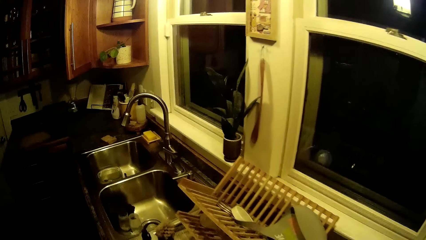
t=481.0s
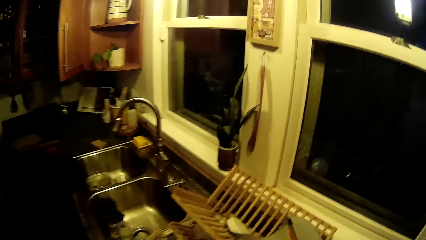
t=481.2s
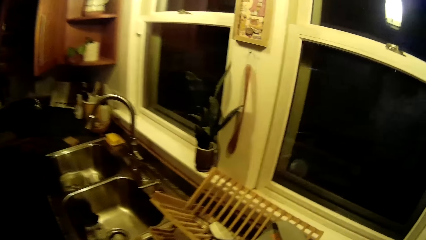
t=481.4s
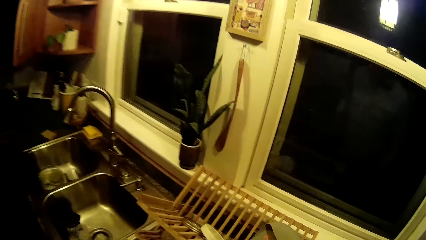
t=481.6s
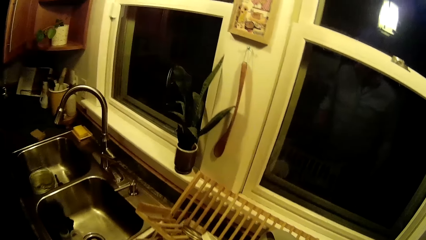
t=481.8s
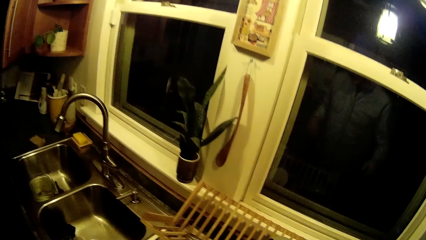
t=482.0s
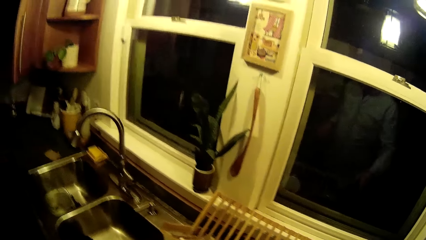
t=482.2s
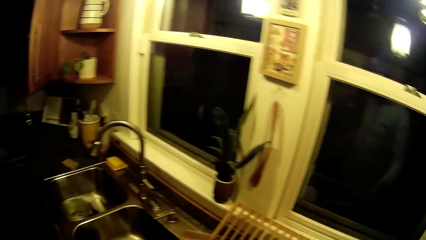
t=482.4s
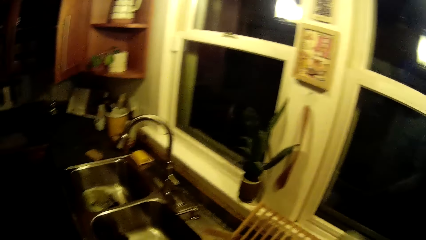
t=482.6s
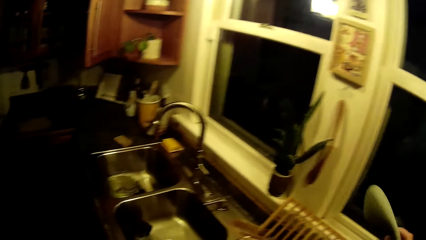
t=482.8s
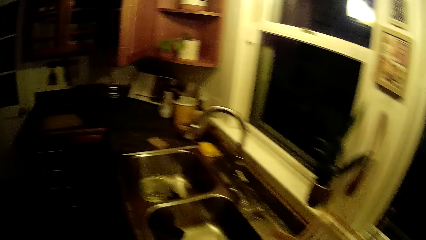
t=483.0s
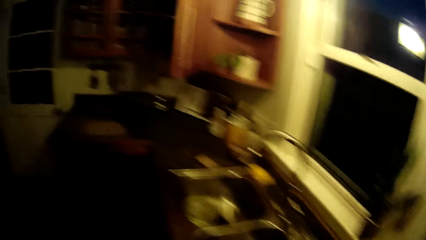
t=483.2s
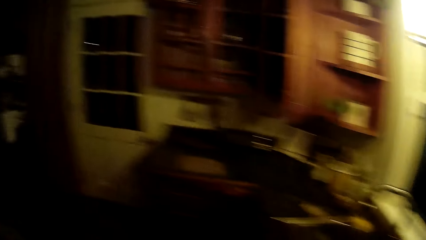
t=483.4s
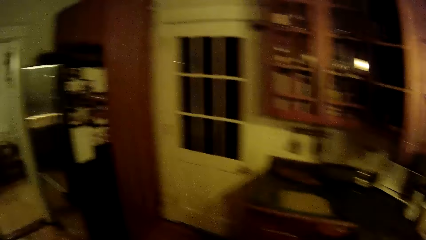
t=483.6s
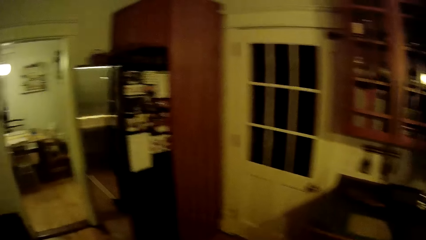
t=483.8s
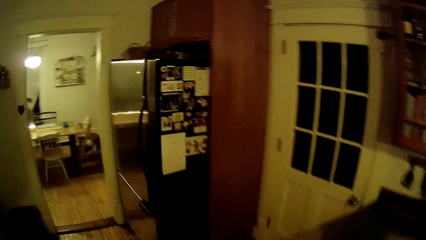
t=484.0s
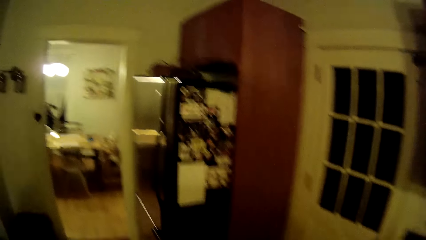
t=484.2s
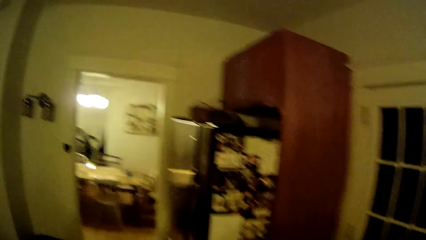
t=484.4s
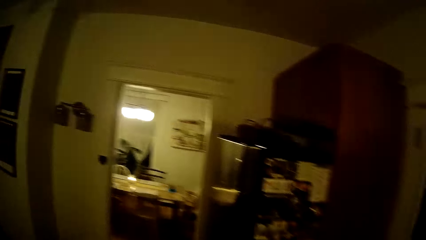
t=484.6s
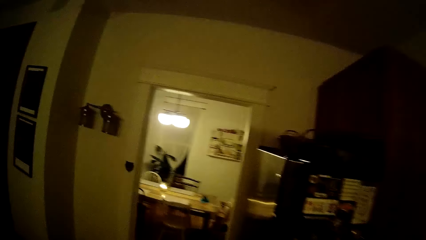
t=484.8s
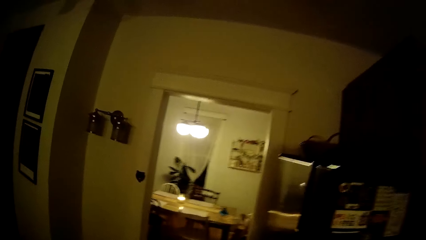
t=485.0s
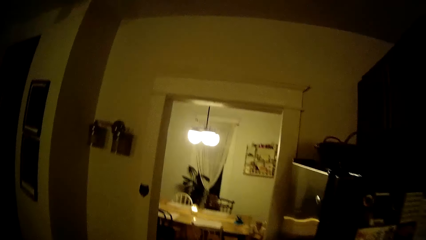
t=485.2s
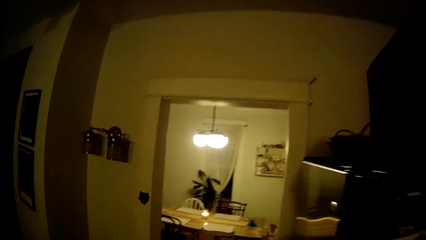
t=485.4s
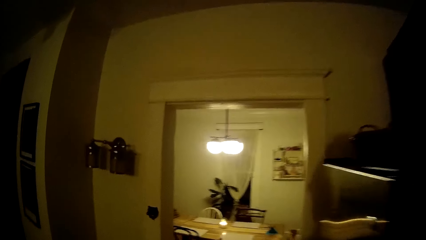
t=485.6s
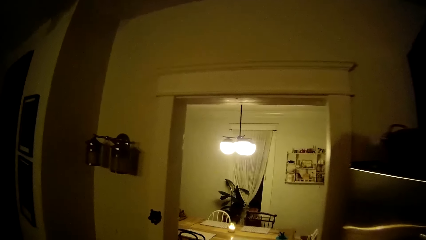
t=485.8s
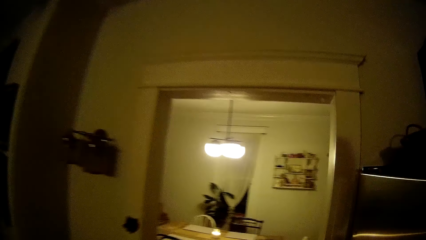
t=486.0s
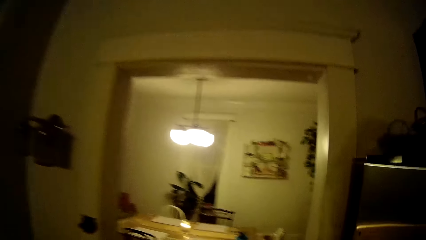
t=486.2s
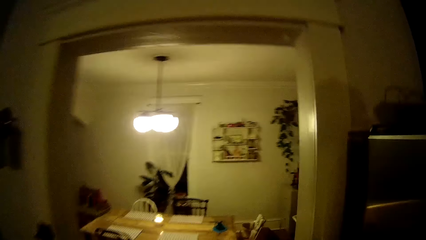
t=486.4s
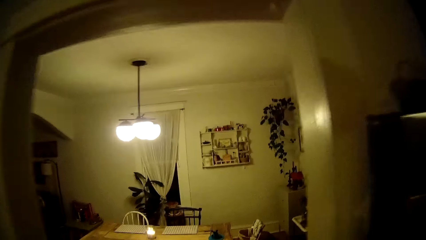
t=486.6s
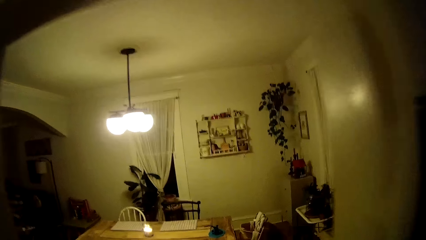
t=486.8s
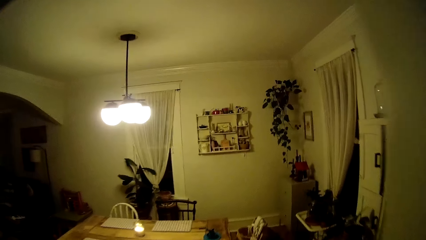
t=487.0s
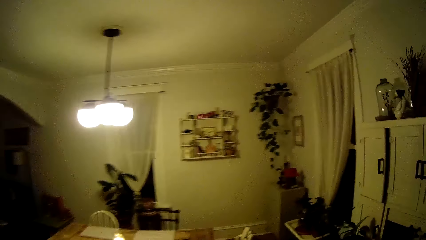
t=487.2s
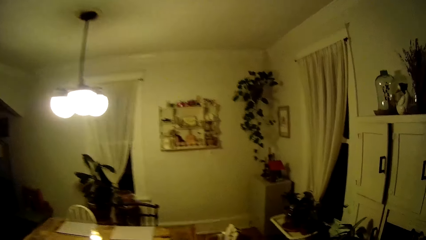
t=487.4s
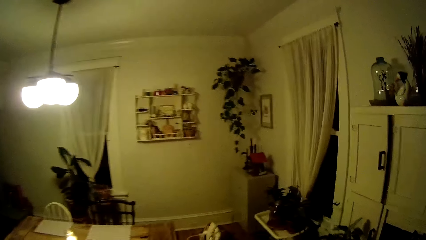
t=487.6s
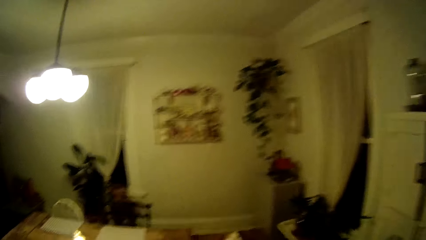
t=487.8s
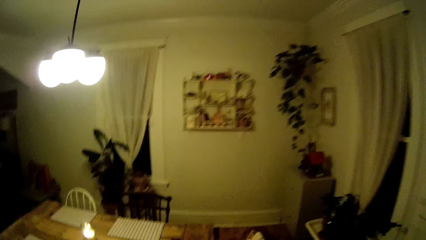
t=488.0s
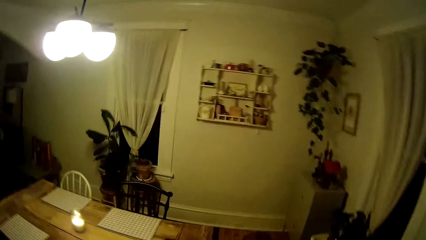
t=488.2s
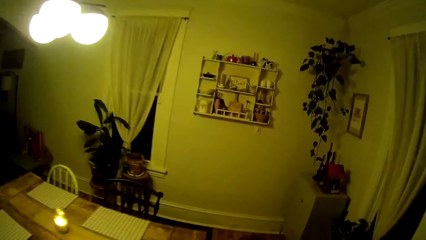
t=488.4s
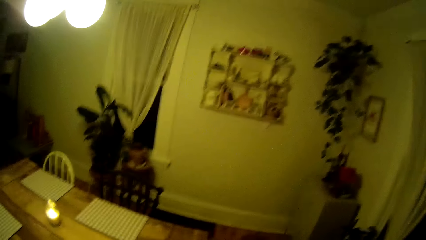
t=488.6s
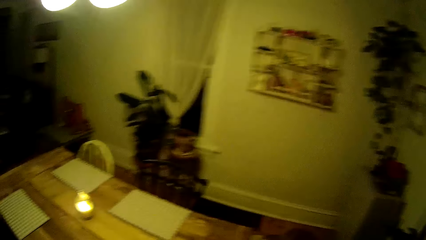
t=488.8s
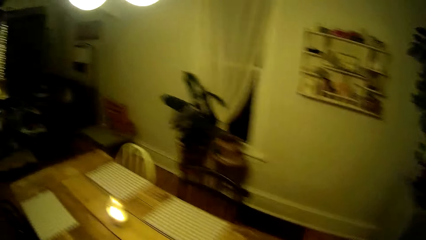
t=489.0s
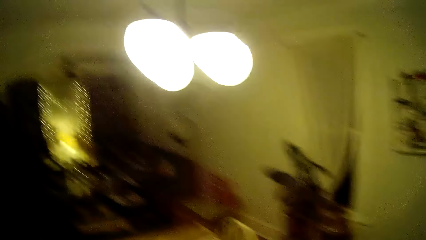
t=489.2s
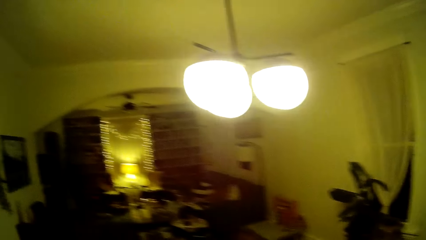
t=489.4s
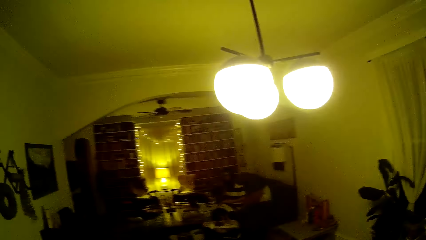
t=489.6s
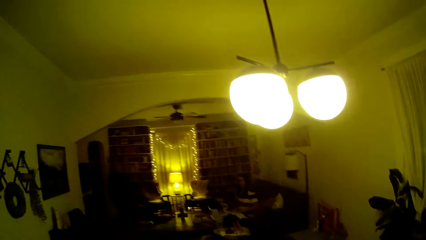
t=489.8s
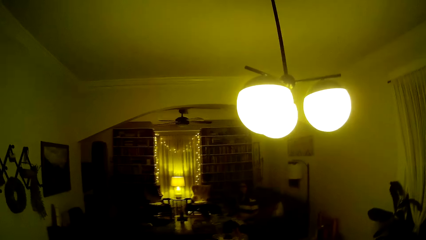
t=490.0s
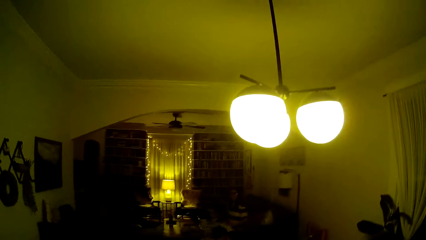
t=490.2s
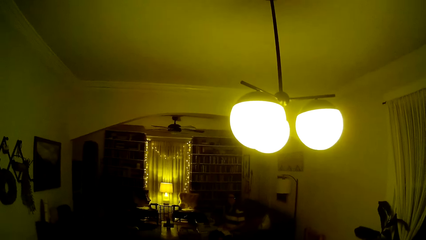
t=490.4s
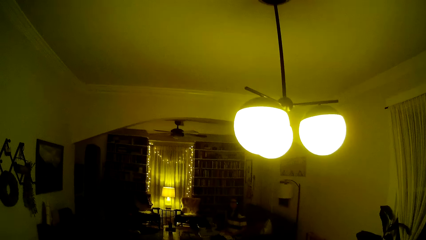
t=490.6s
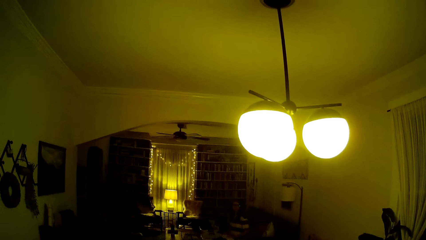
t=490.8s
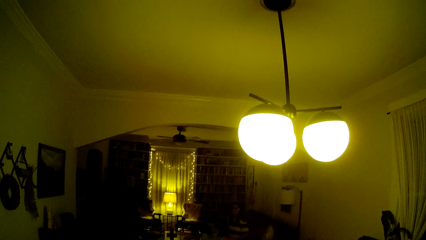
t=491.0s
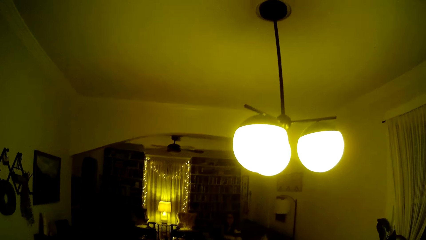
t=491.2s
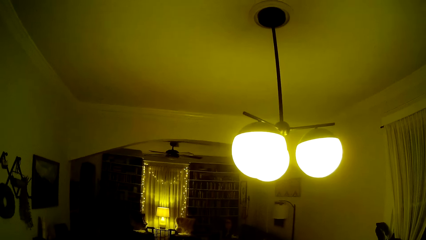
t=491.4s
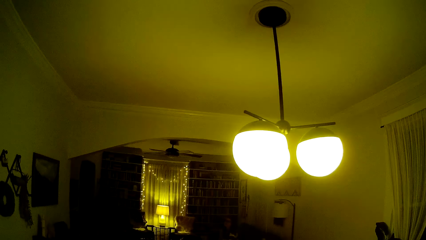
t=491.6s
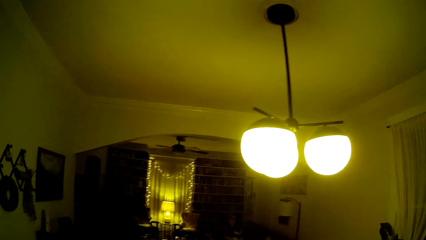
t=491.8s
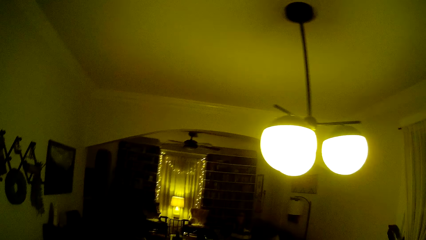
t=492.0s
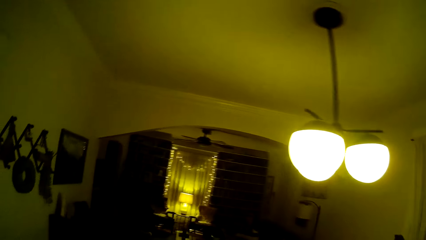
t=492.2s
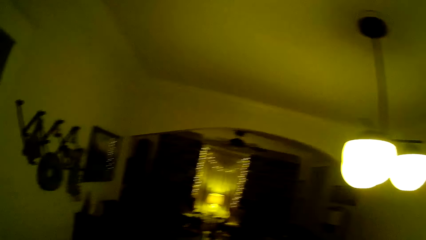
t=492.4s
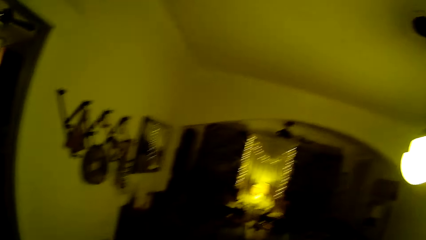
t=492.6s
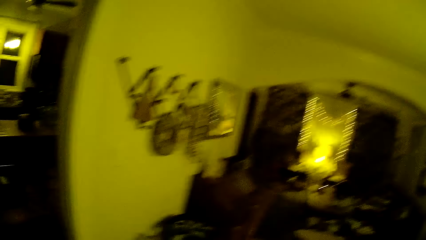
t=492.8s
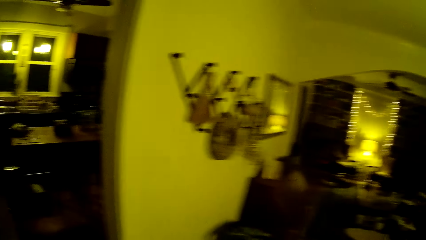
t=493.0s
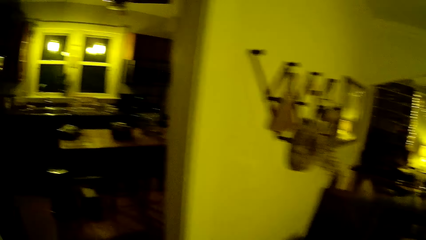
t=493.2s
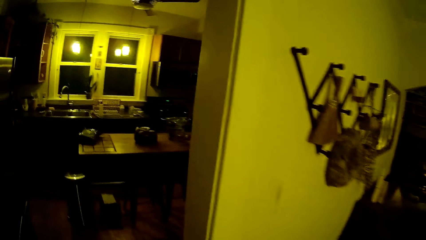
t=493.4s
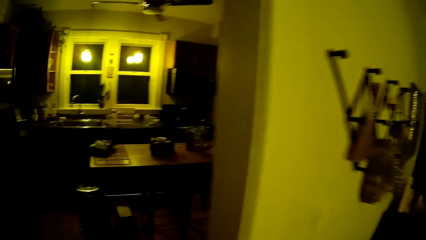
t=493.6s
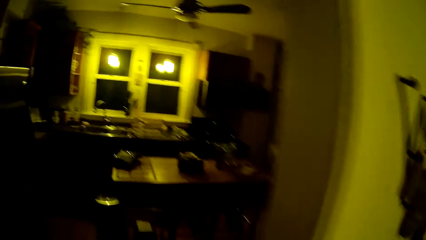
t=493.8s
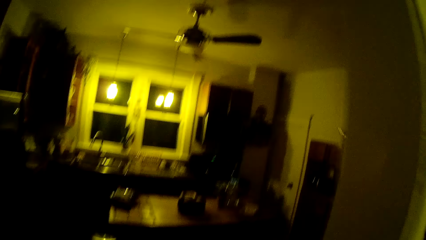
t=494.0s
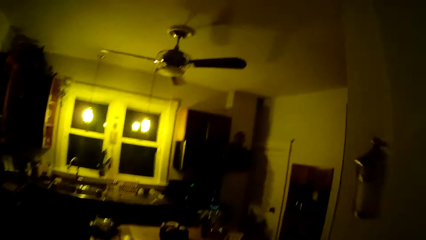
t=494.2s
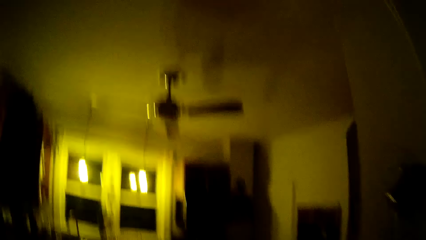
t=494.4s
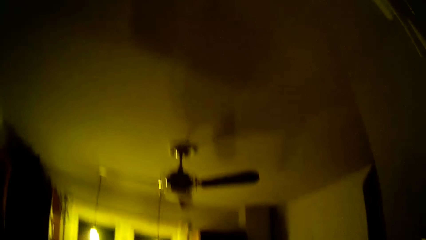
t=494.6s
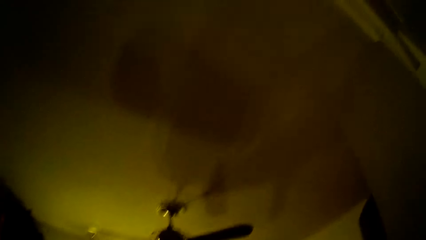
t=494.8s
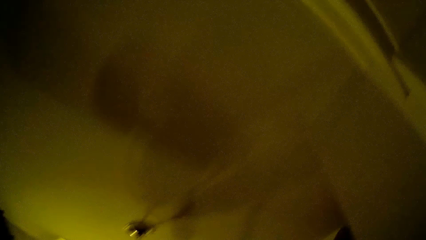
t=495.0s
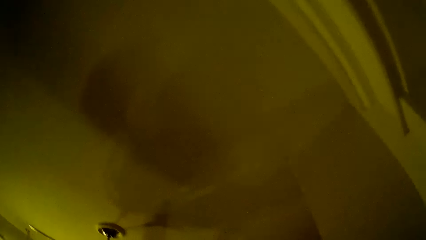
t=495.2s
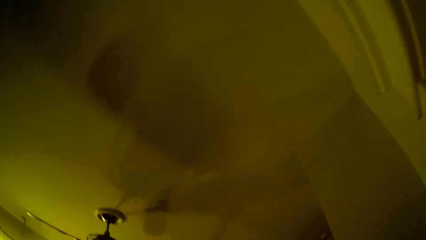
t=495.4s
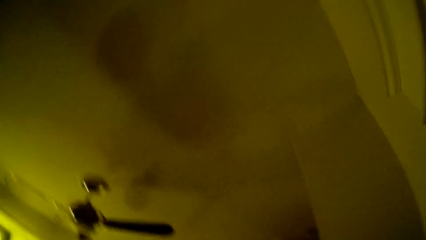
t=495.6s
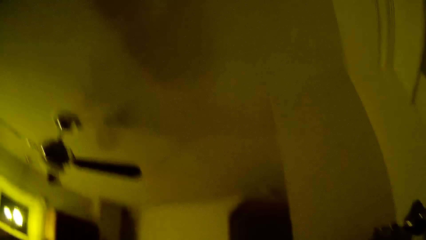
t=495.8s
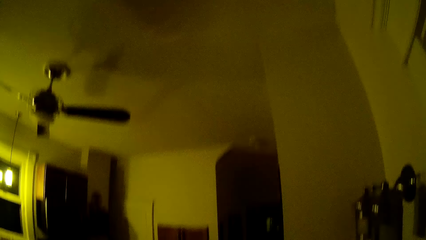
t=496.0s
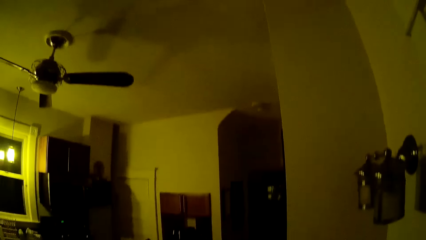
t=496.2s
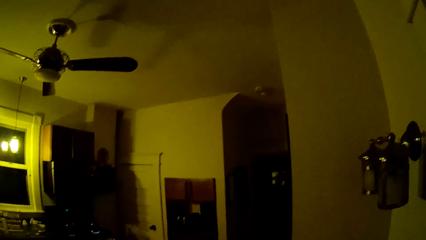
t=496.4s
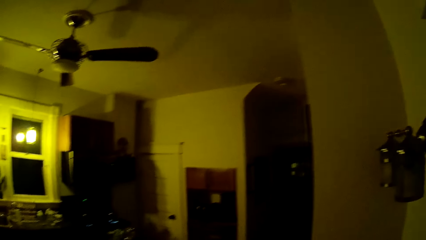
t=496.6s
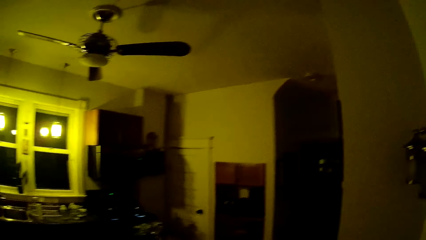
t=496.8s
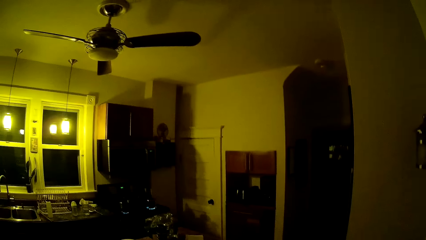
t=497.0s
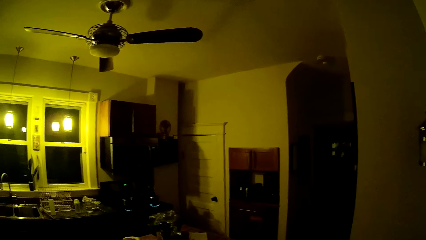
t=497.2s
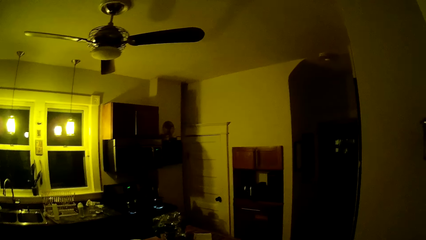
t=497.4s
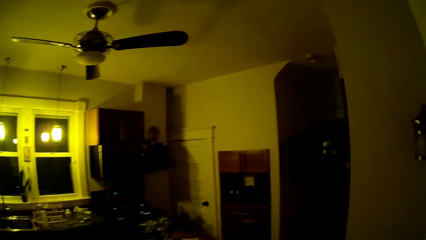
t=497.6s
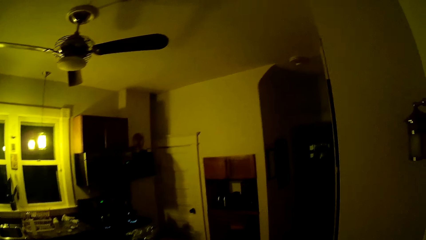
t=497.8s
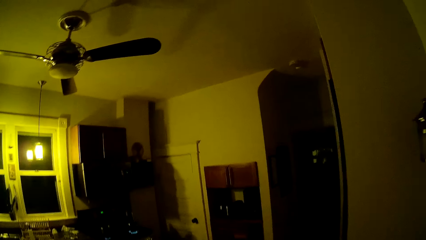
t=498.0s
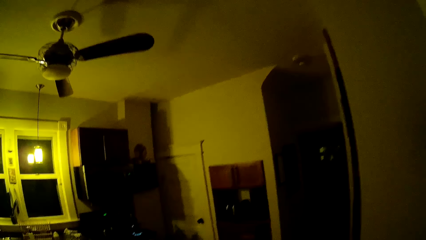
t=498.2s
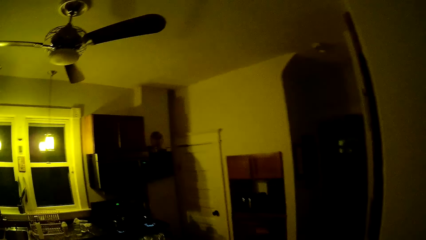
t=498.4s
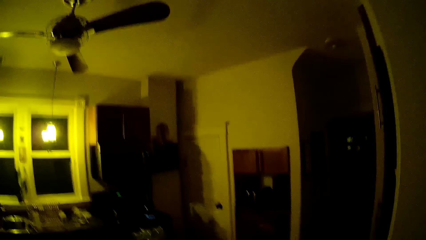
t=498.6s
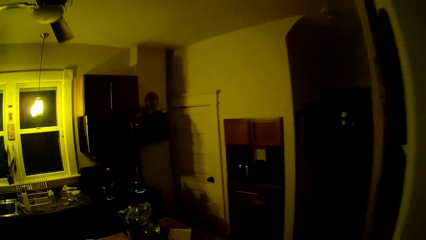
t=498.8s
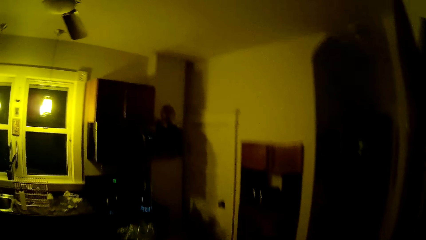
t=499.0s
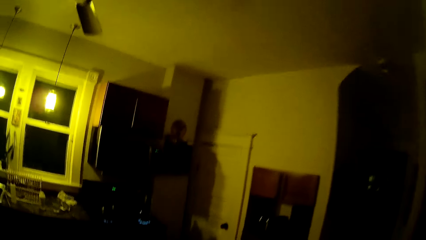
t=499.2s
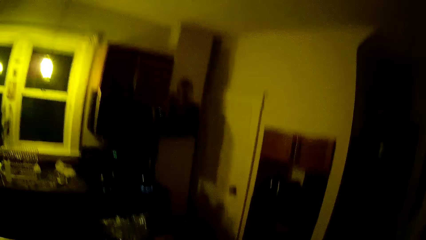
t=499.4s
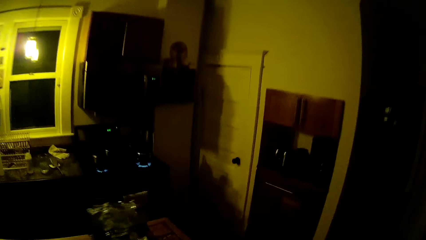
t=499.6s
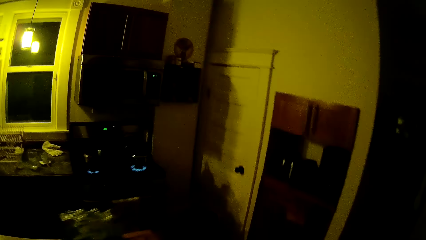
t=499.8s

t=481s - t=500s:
The camera wearer takes the glove with her right hand. She turns. She drops a glass on the table. She moves into a living room. She talks with a woman in the background. The camera wearer moves out of the living room into the kitchen.
